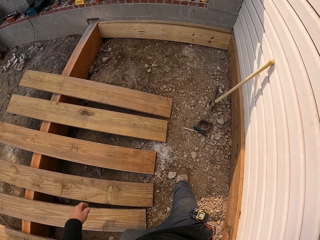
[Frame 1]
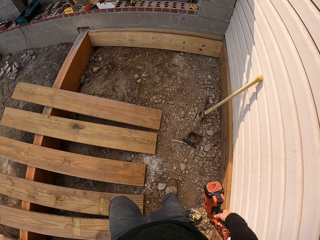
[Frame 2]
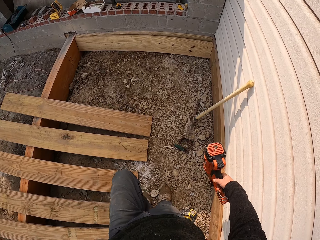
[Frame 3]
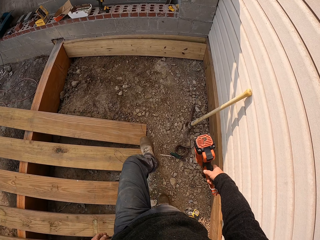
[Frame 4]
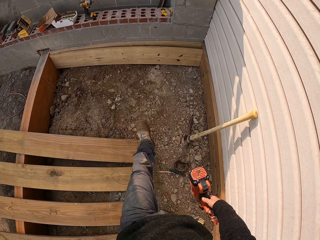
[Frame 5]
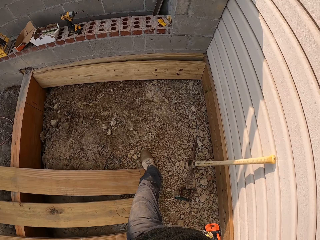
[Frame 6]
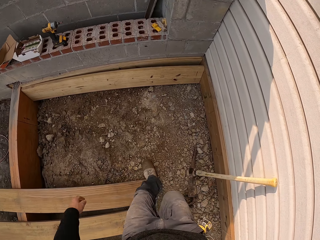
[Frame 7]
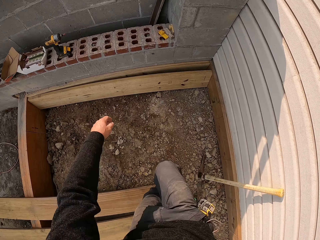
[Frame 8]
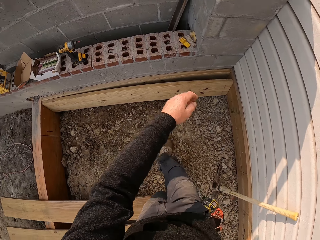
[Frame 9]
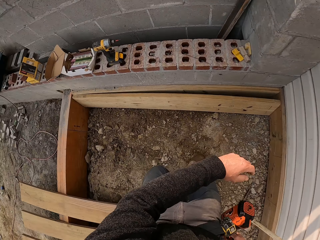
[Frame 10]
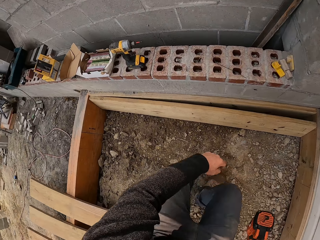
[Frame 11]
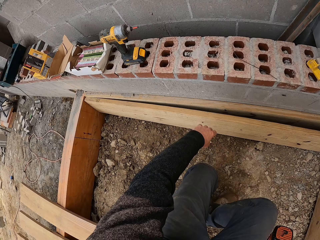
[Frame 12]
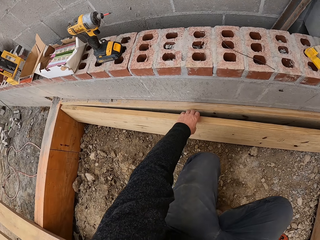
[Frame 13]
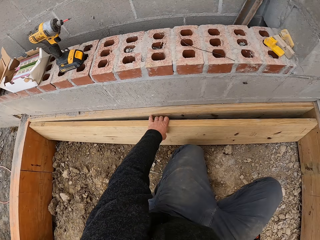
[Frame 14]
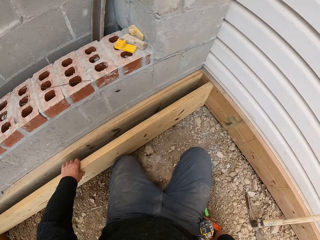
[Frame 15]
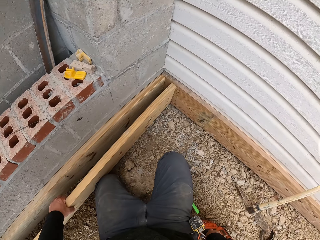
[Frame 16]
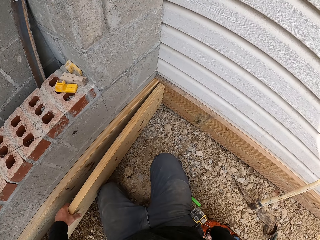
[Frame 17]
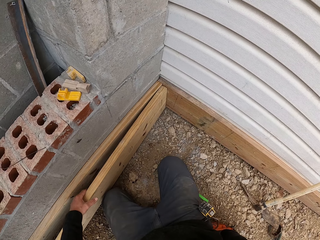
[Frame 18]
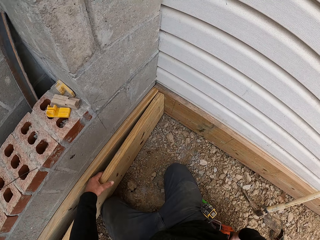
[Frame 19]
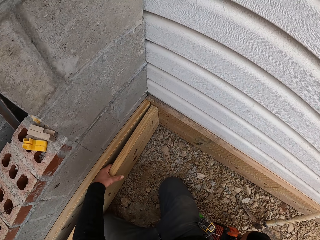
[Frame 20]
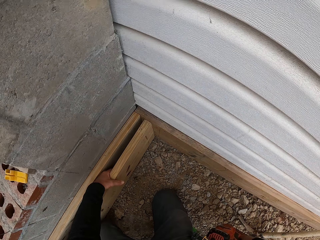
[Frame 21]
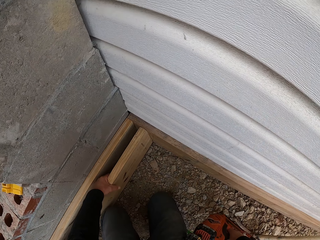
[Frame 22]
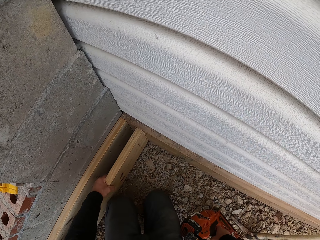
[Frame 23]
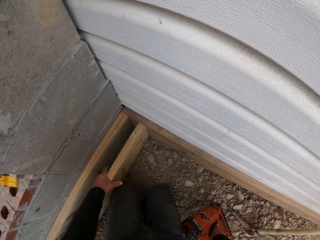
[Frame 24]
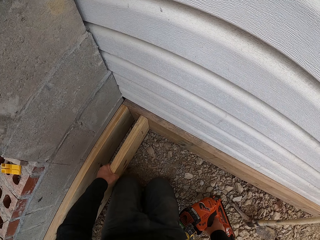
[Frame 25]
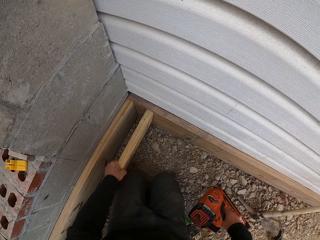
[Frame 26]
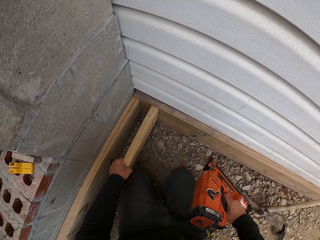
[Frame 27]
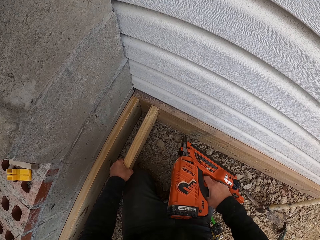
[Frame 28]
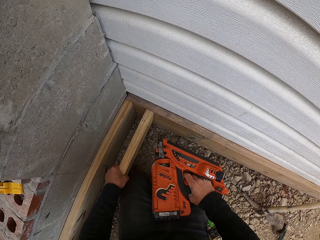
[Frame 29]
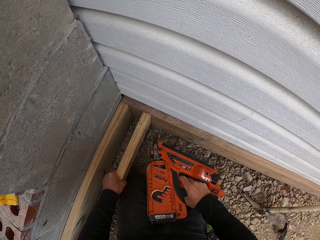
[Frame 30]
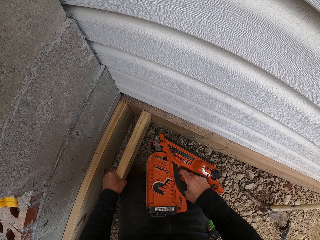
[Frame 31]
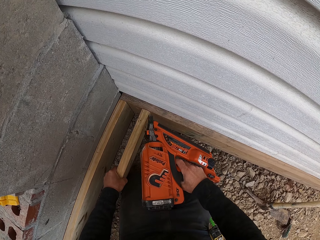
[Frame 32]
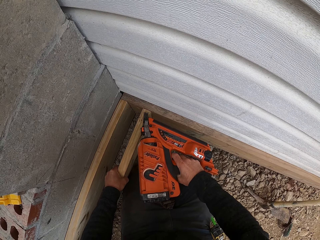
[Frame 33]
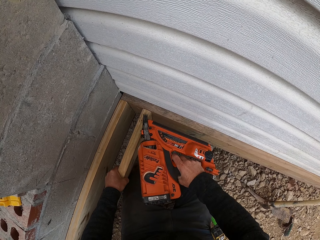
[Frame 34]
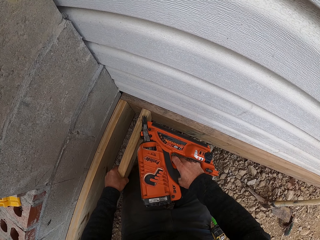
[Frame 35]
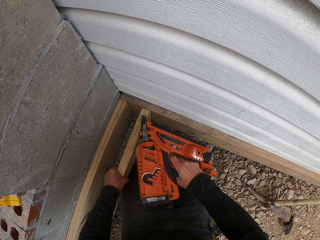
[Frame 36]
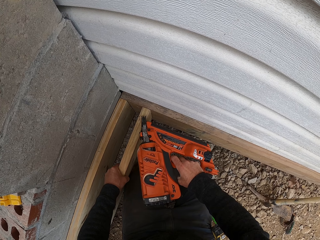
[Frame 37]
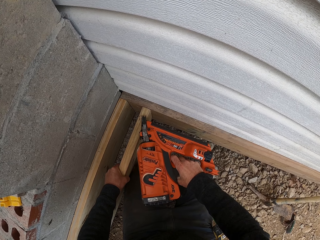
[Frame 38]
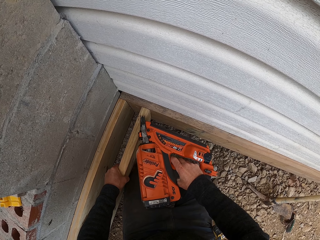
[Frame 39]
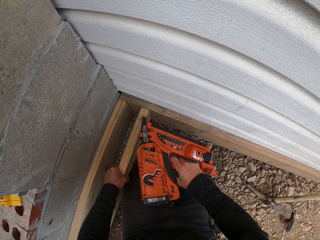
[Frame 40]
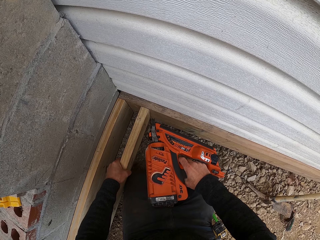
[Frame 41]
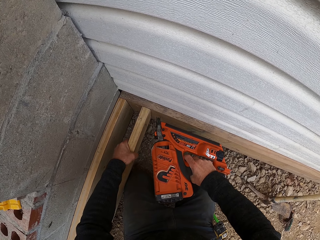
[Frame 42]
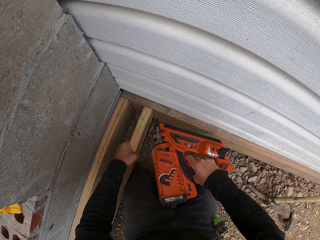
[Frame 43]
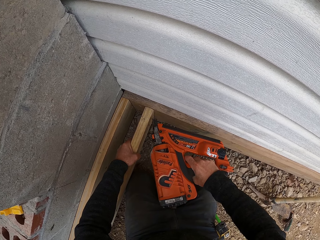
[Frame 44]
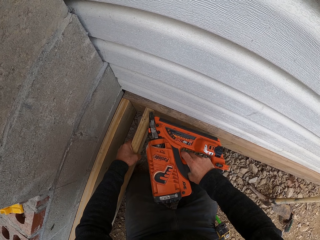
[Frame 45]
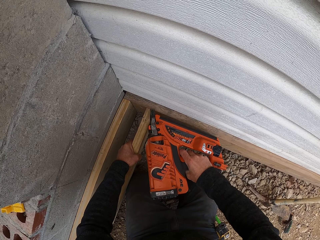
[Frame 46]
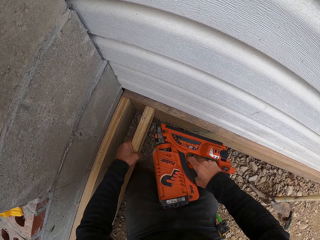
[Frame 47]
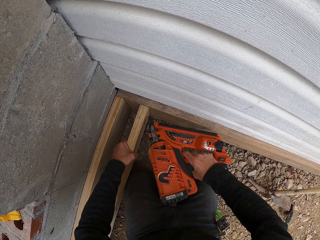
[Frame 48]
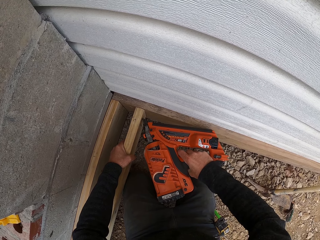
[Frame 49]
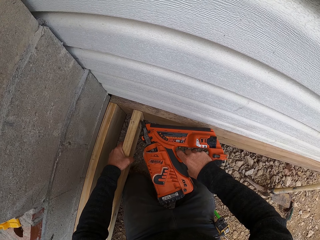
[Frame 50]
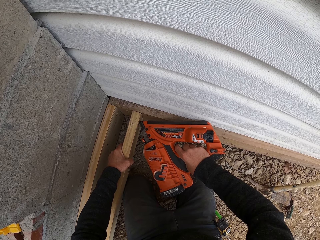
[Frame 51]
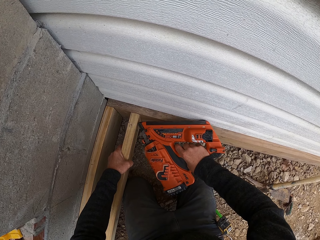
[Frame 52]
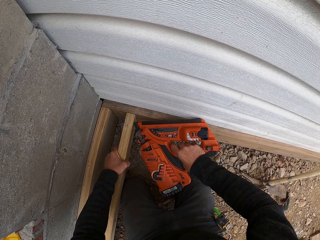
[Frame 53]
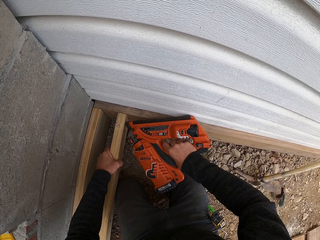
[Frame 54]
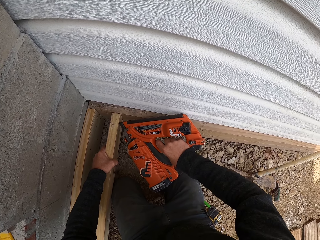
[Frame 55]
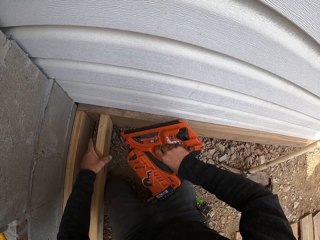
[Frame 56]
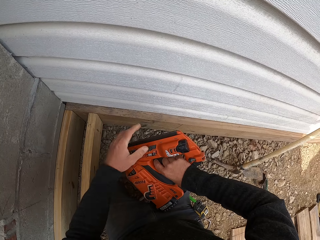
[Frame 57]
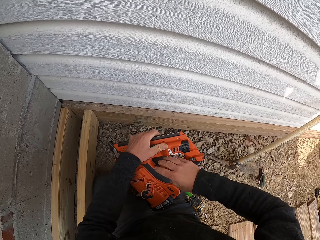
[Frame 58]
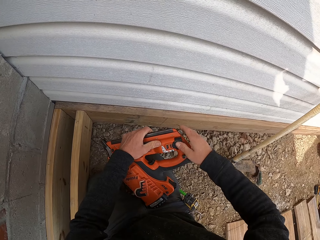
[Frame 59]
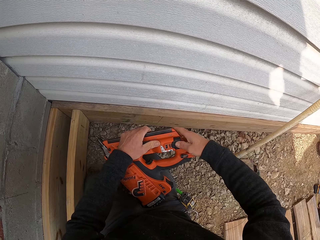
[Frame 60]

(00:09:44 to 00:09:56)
The camera wearer holds the timber. They pull the wood. They drive a nail into the timber. They cut the wood with the circular saw.

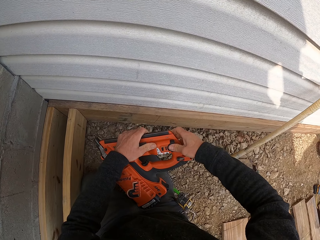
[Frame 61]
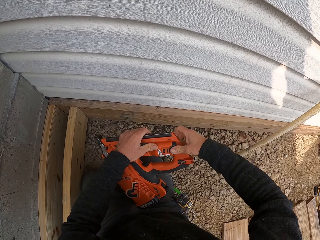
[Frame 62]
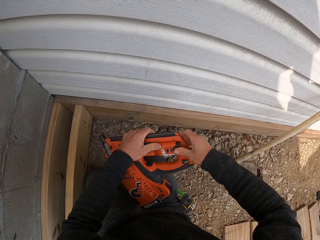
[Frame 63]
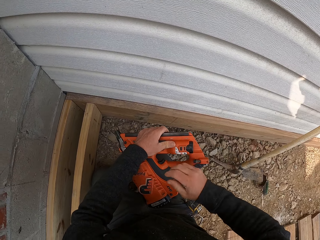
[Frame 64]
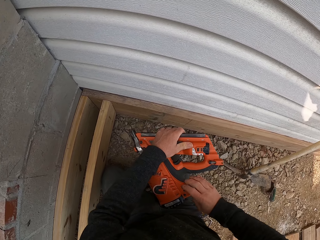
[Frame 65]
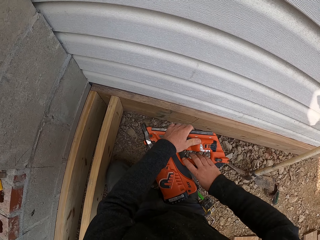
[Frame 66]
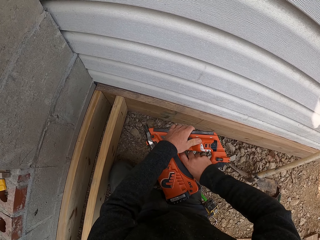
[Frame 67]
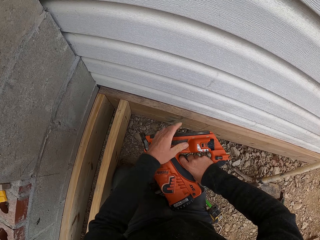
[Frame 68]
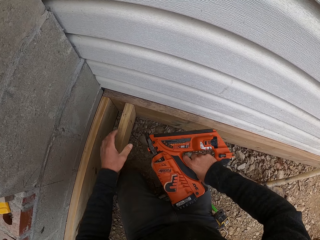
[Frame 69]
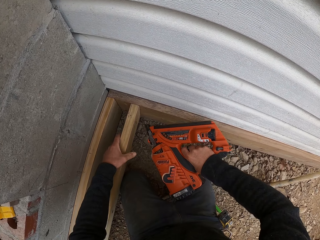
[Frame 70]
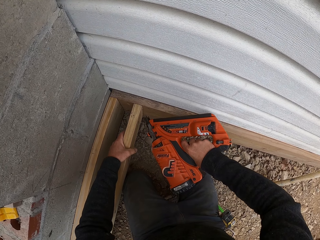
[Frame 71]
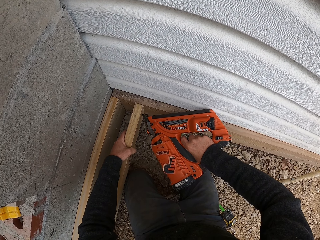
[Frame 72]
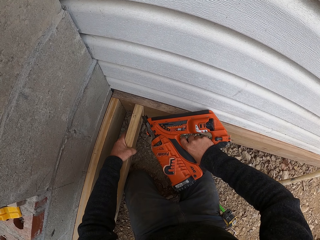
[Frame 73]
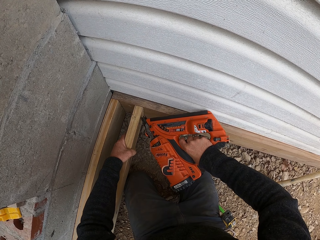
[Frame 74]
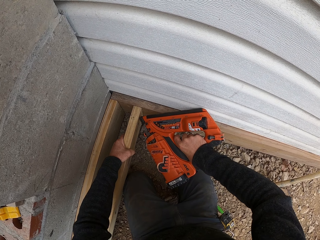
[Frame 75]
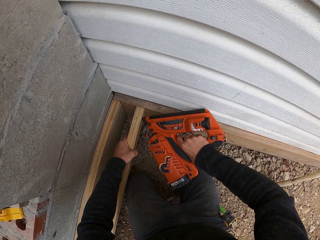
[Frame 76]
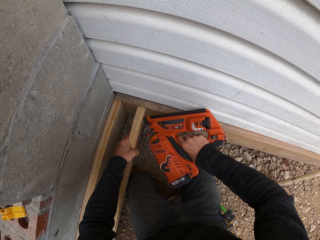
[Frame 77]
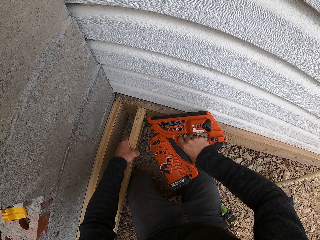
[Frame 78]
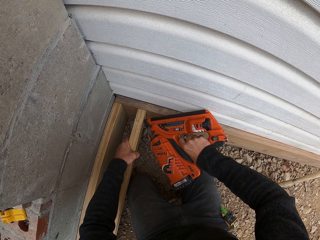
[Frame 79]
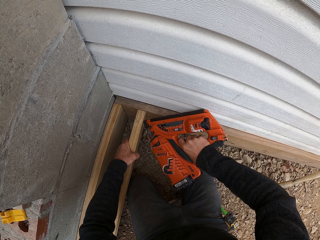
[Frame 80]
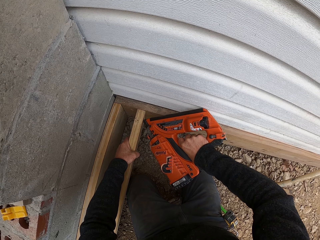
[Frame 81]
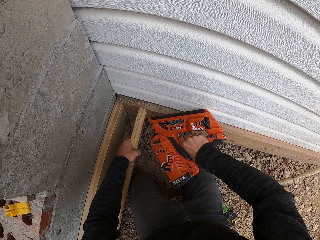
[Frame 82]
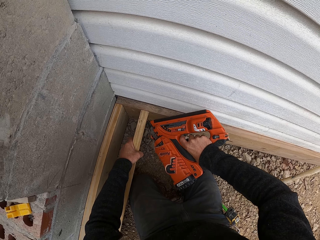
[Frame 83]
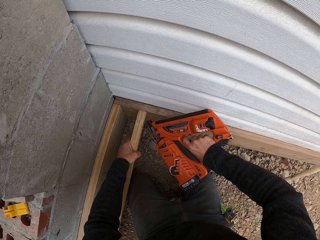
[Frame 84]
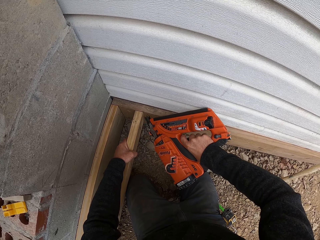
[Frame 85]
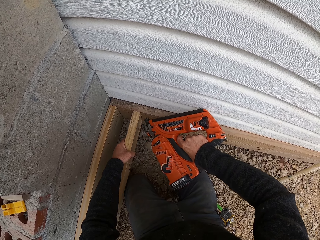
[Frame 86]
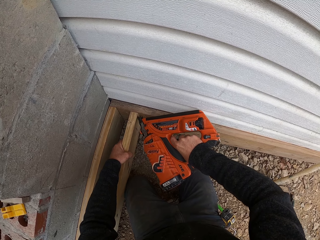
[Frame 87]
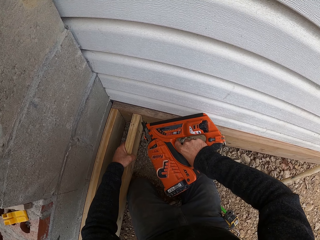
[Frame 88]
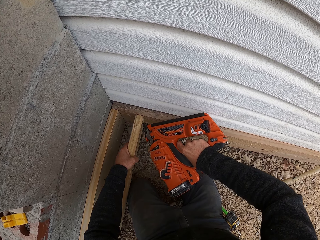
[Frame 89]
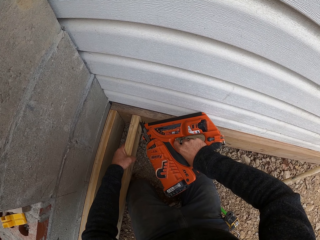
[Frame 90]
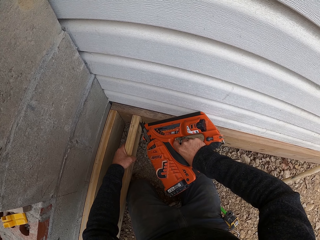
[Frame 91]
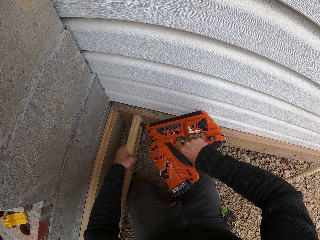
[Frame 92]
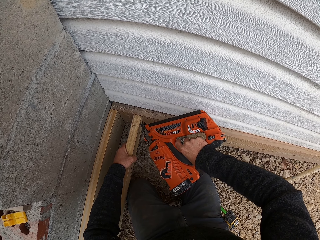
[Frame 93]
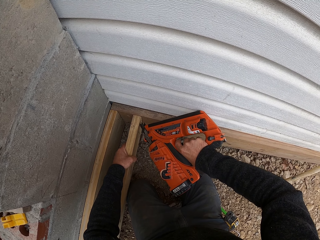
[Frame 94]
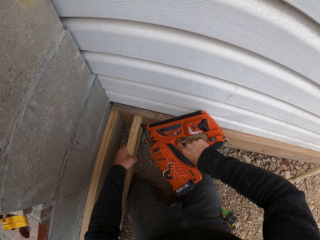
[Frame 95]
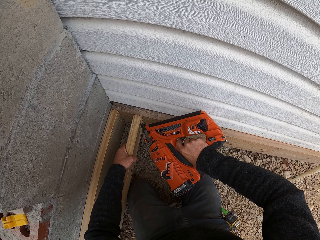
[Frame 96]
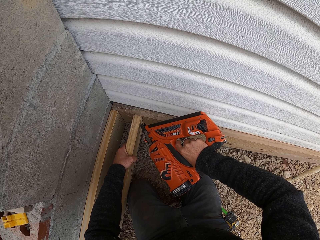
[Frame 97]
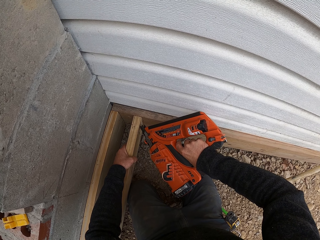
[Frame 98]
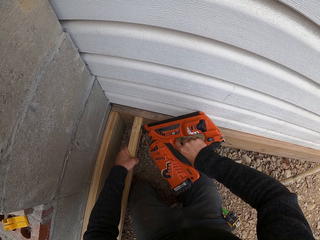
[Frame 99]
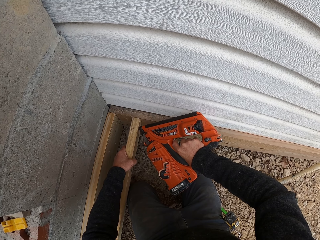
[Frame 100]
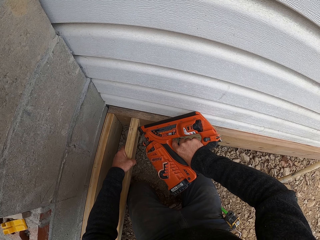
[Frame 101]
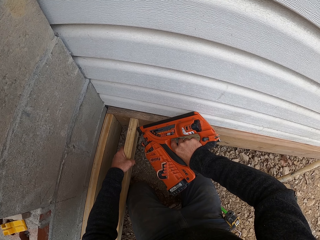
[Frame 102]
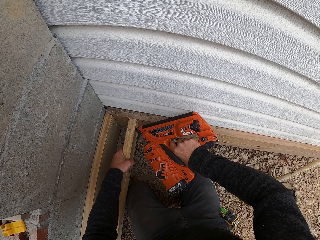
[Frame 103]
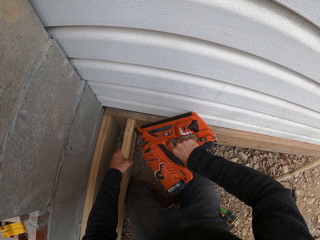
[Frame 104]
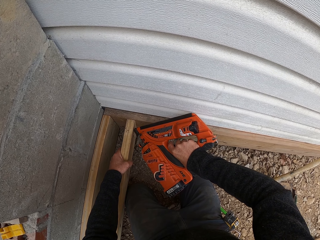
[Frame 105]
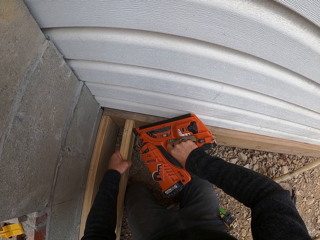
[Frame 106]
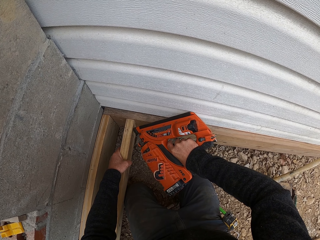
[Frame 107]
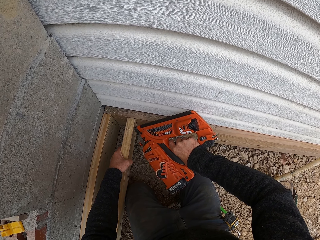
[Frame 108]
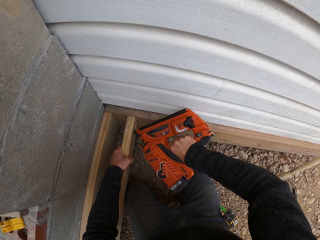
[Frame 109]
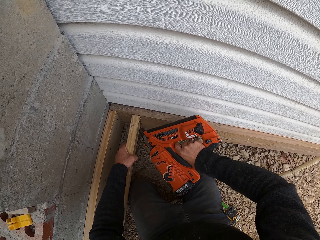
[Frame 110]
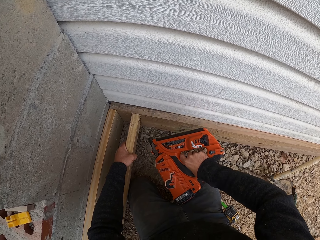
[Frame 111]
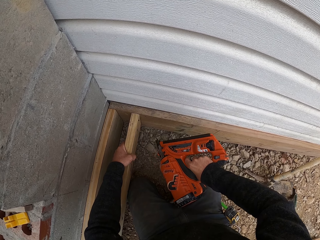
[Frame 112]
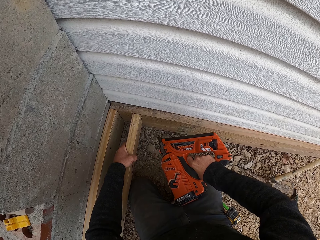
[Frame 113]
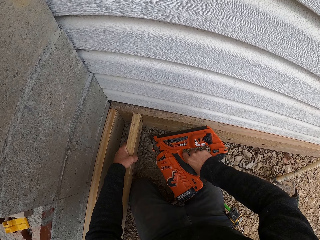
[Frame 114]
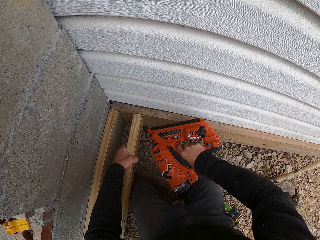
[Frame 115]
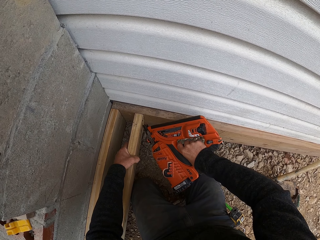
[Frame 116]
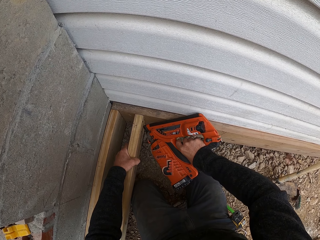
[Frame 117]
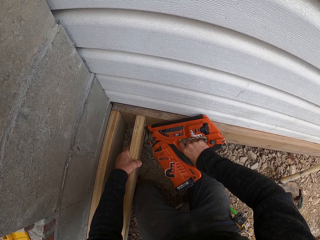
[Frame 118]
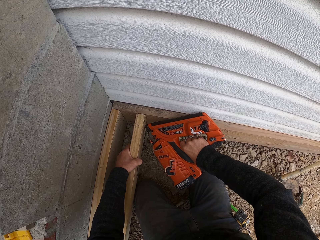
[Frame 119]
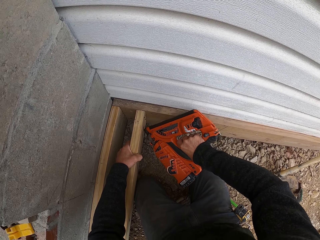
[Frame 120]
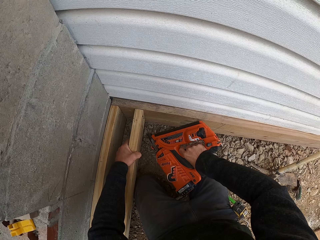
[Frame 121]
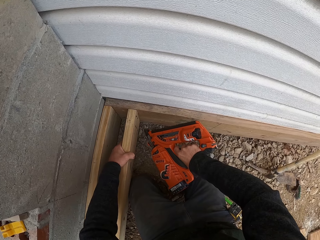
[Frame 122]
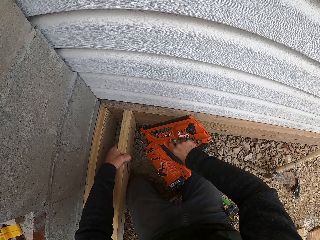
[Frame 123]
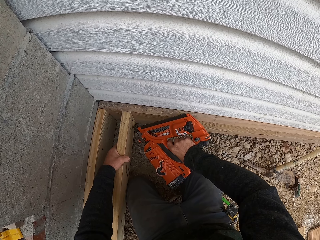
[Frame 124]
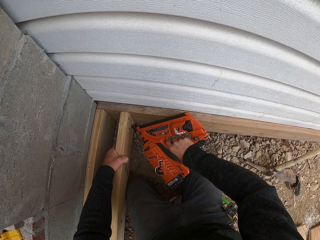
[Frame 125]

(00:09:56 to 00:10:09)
The camera wearer drives a nail into the timber.
